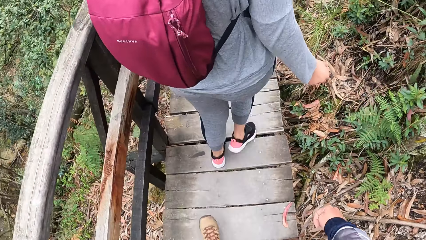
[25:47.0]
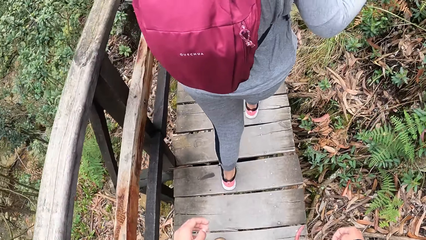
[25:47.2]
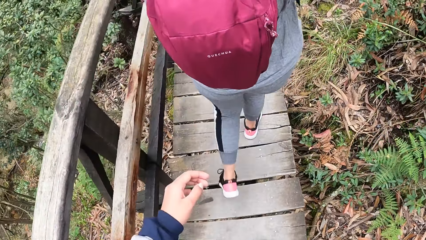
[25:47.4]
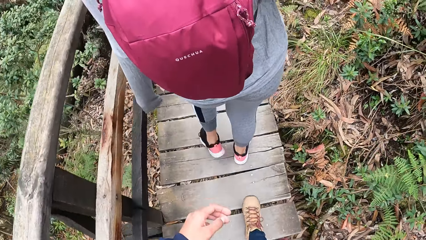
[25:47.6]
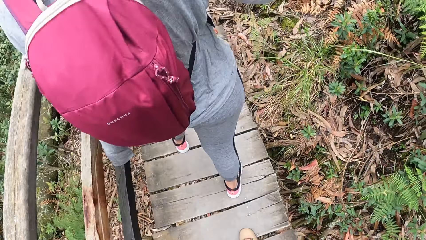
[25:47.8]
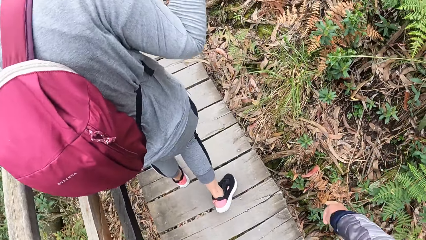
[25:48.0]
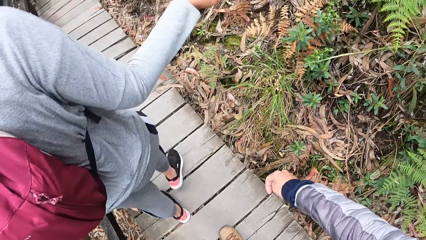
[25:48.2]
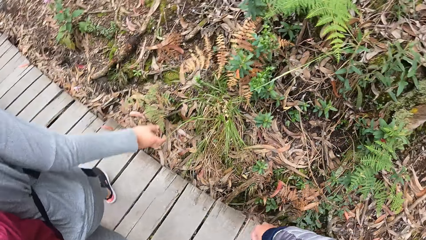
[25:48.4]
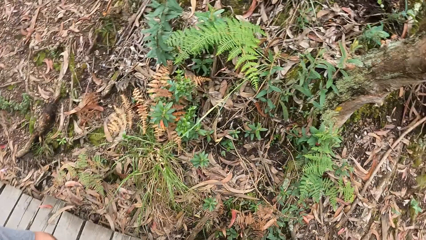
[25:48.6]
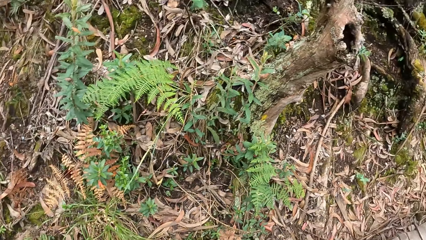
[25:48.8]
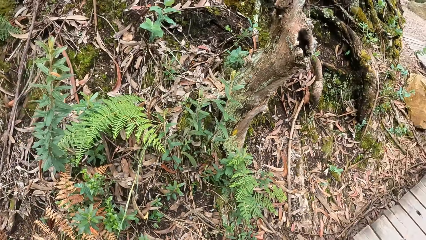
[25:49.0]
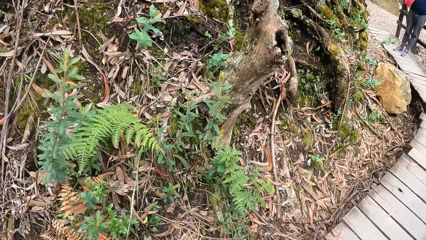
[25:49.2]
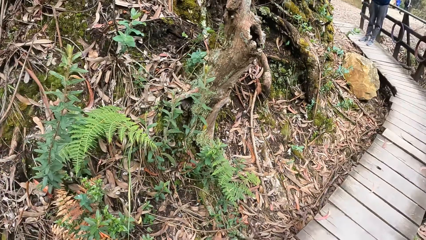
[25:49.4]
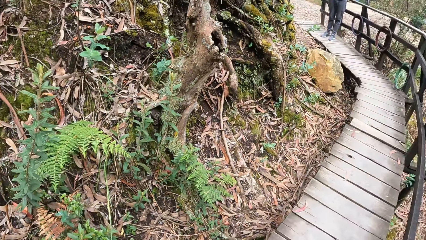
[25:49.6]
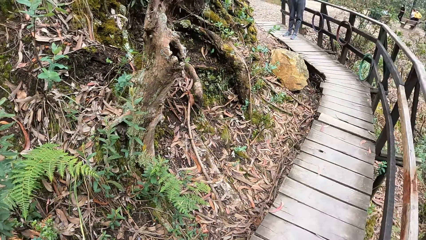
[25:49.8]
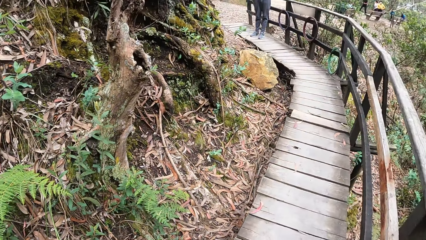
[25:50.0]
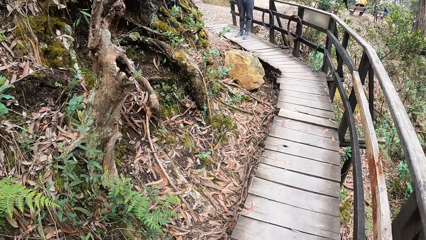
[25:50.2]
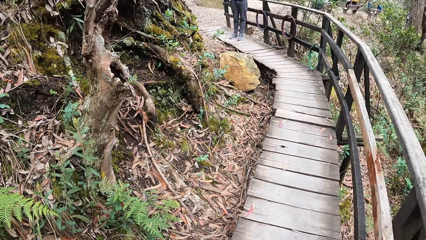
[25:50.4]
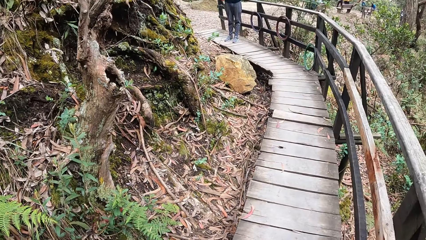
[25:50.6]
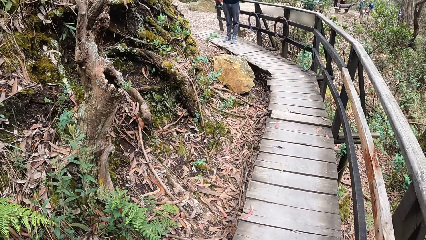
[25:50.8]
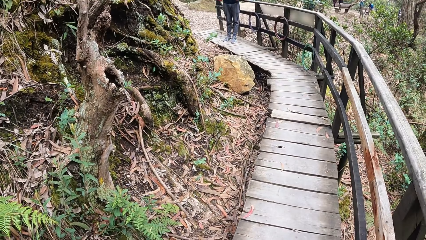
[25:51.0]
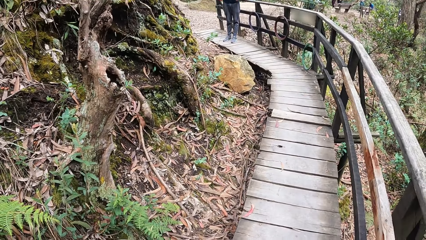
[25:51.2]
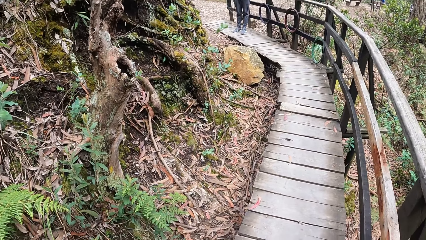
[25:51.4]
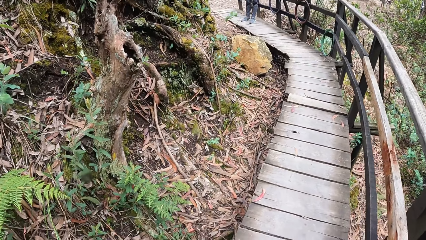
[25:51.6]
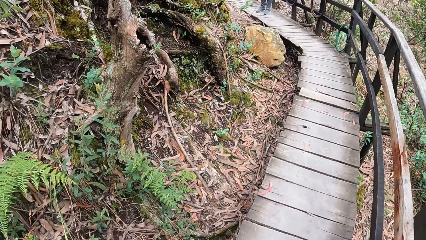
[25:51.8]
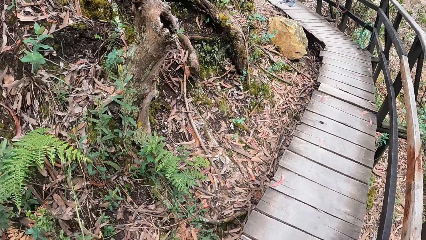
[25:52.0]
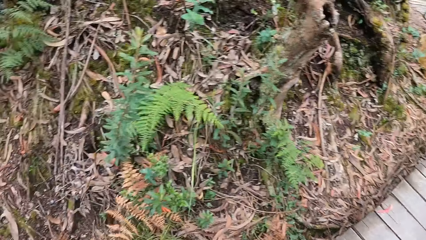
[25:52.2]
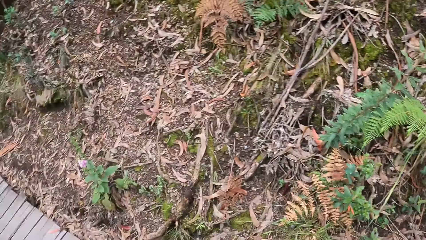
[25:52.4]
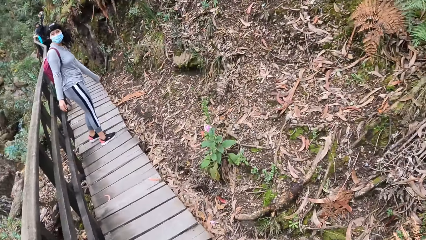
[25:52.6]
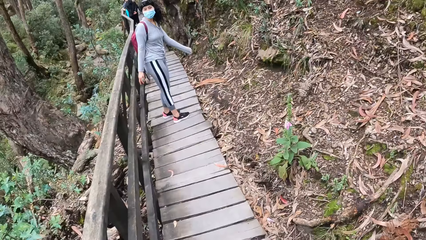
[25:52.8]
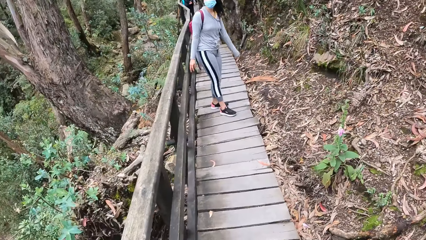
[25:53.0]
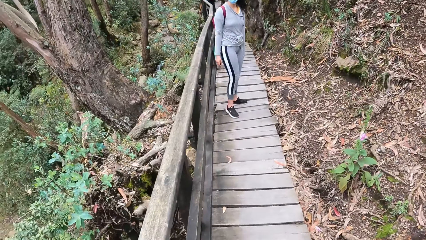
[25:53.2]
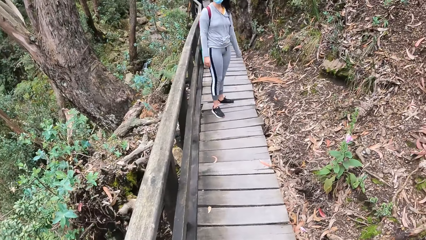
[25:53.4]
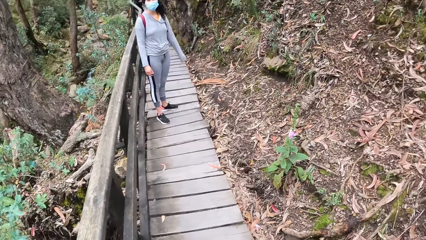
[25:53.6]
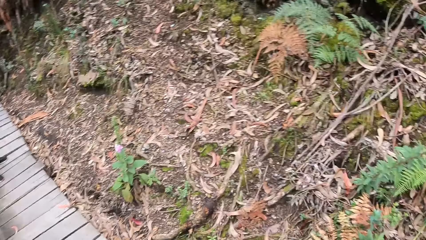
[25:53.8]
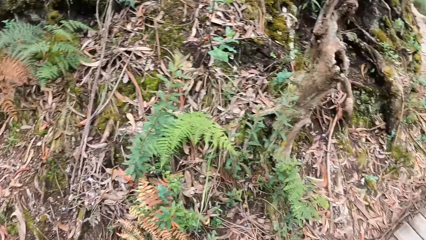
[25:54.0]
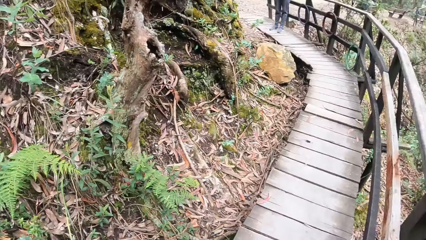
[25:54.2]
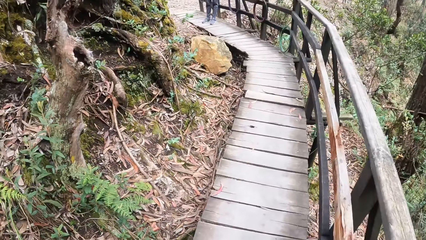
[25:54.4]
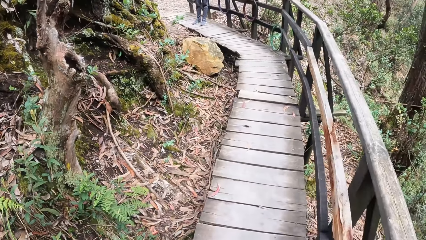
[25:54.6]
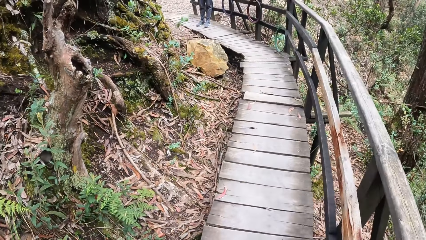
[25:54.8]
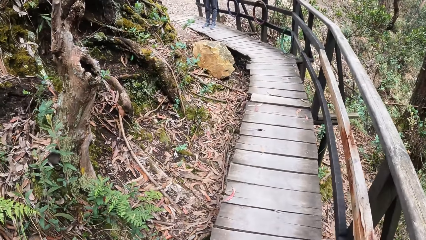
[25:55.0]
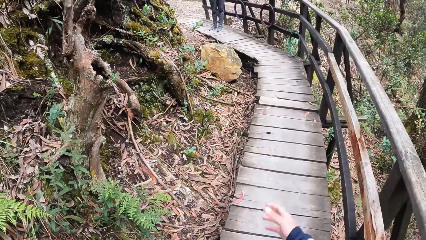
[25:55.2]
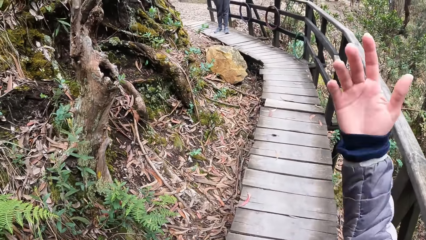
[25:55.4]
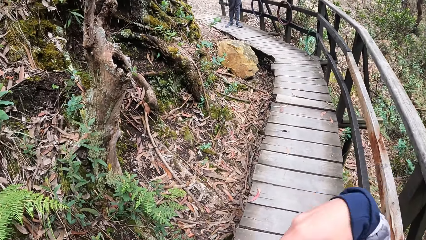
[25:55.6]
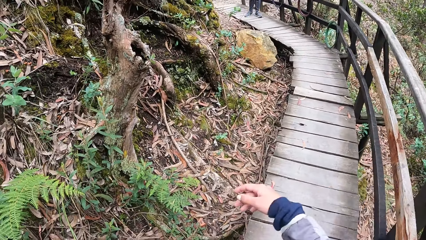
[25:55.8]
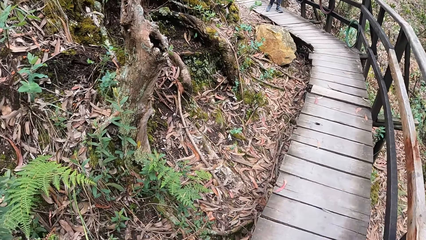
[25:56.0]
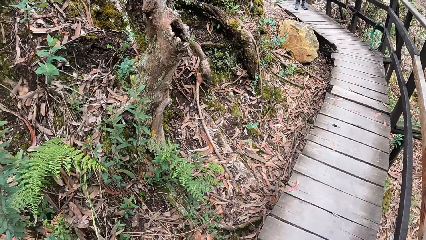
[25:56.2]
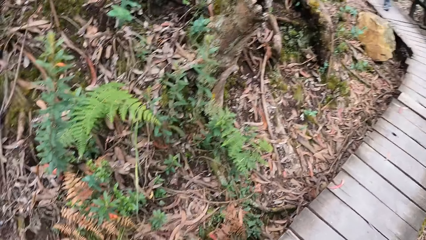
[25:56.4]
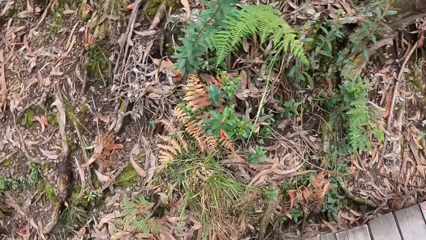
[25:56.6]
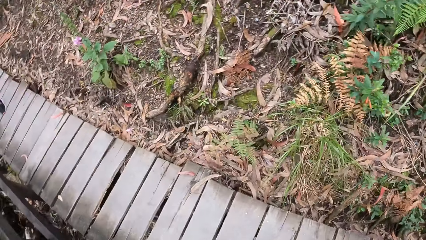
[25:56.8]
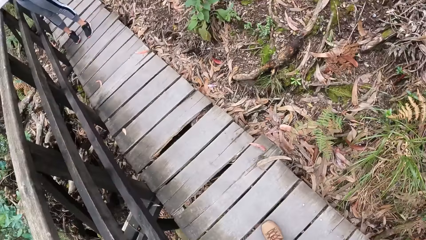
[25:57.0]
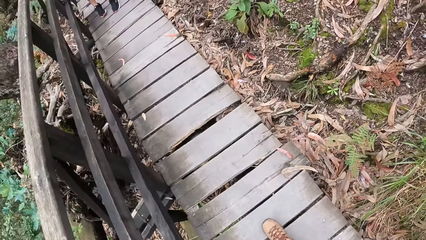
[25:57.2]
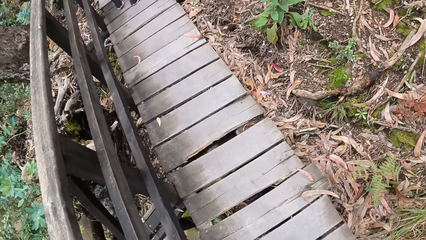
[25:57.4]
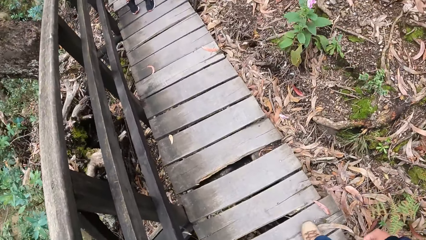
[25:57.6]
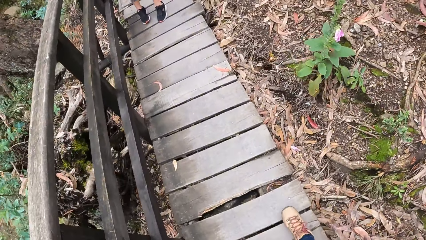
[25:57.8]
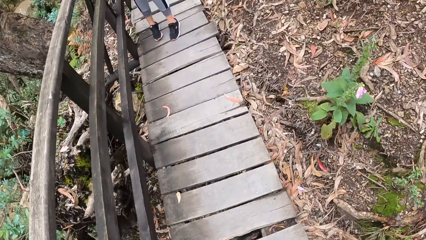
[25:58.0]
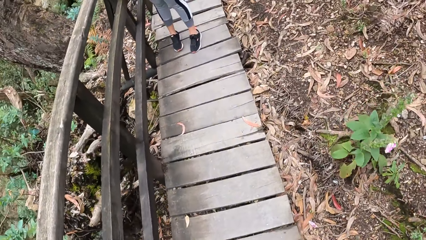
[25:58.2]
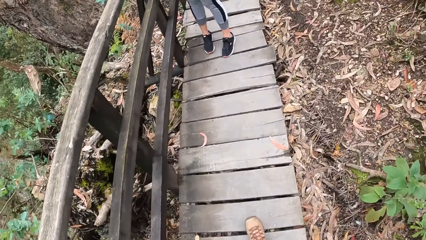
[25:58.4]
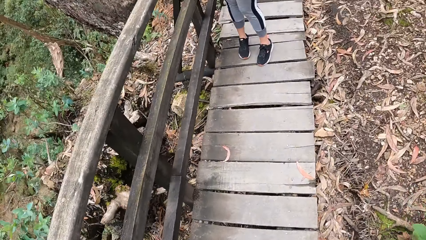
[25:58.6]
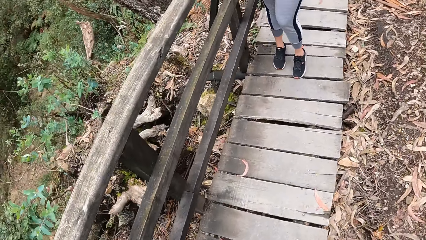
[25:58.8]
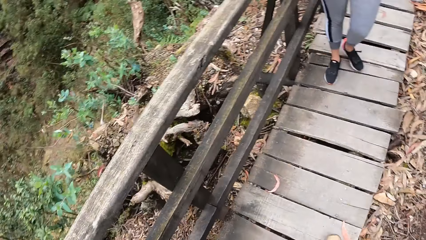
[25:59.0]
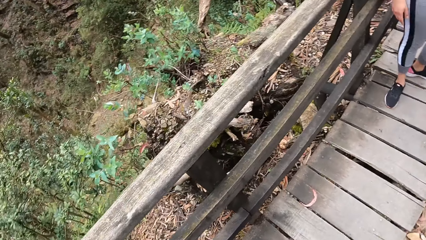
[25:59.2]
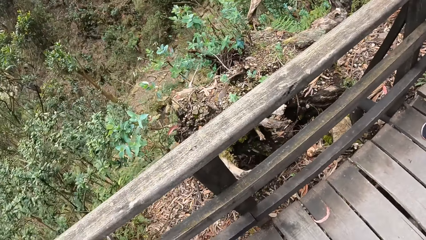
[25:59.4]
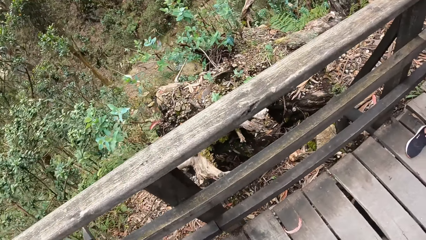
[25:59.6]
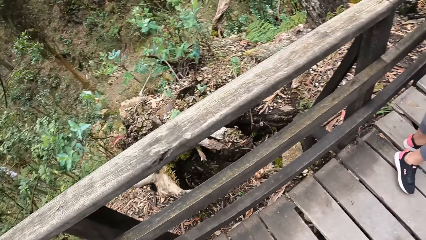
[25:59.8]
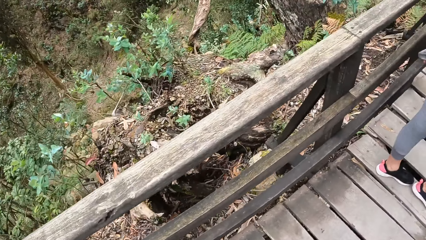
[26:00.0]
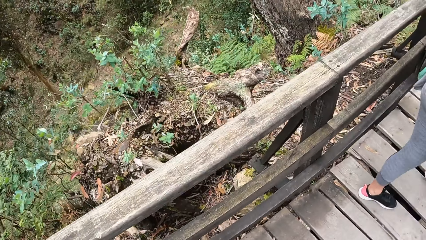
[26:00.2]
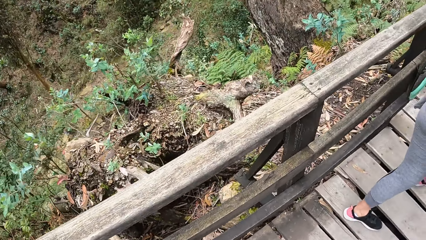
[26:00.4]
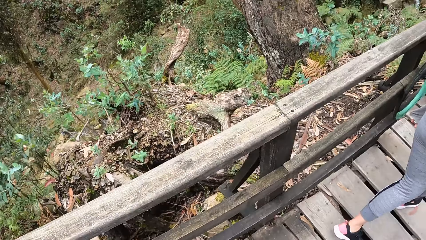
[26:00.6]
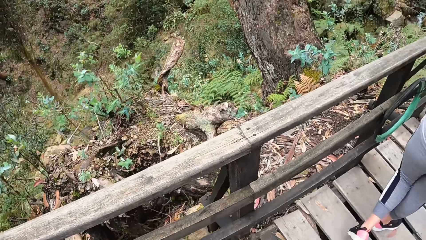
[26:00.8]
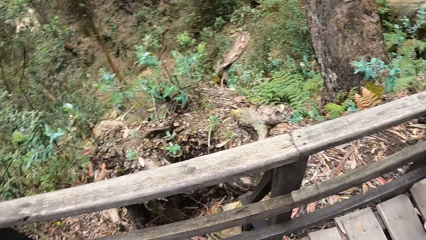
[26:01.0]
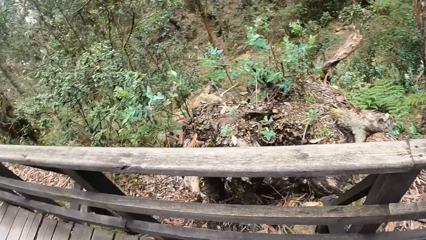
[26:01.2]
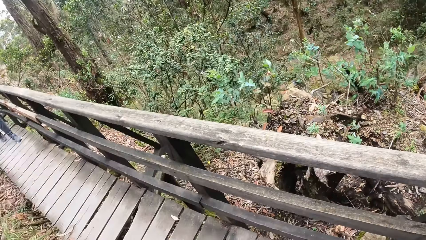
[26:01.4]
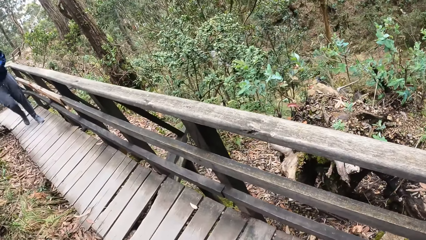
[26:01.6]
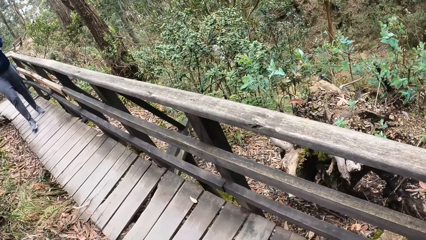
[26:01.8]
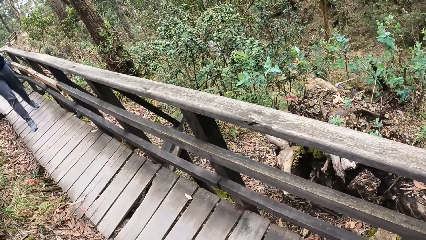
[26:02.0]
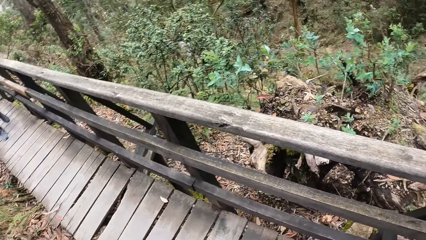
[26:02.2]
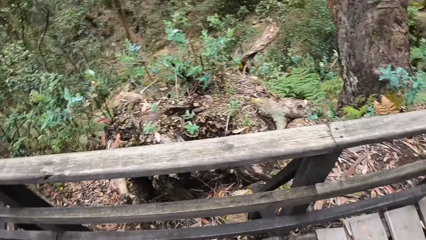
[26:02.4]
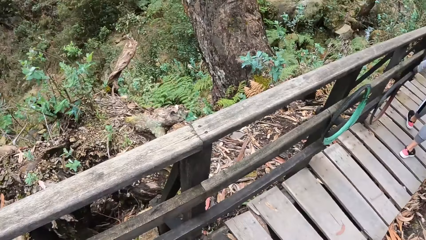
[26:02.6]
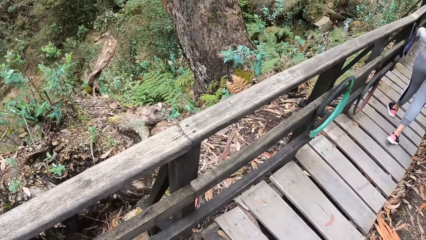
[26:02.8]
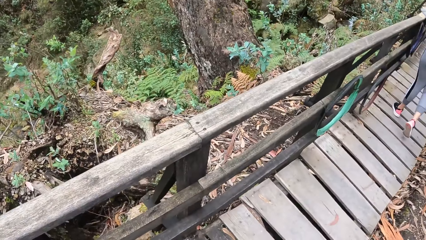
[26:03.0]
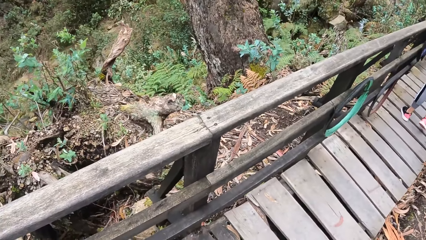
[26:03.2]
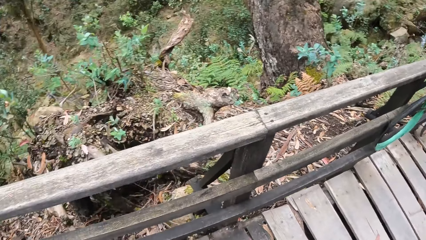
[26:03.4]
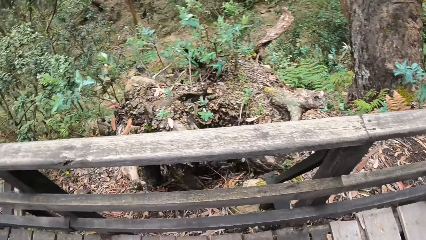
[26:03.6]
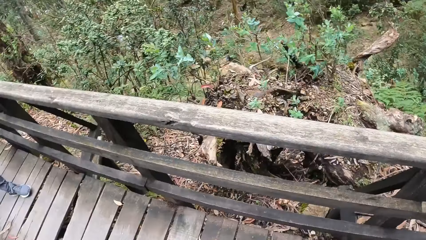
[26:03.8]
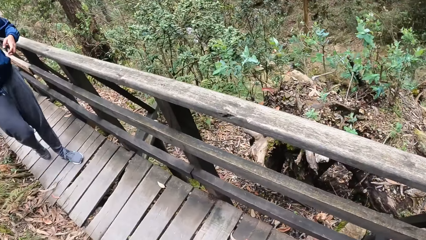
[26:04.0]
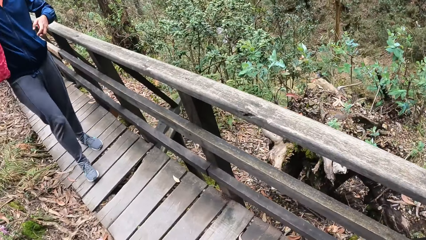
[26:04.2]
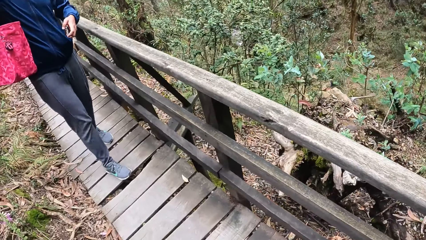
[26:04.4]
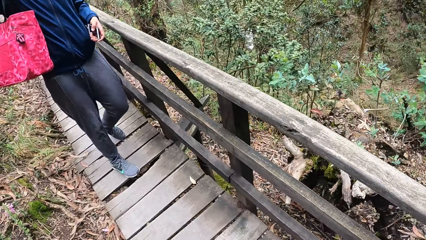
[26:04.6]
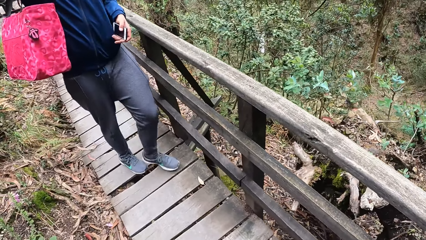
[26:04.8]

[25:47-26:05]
The camera wearer looks around. They move a hand. They interact with the man. They walk on the wooden suspension bridge. The woman walks on the suspension bridge. The man walks on the suspension bridge.
